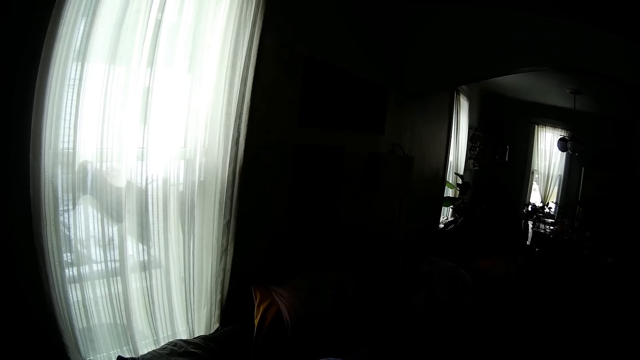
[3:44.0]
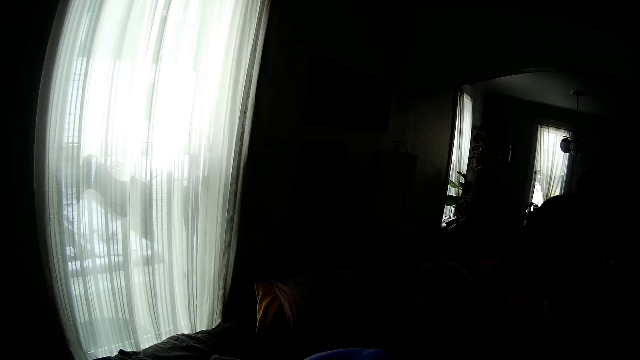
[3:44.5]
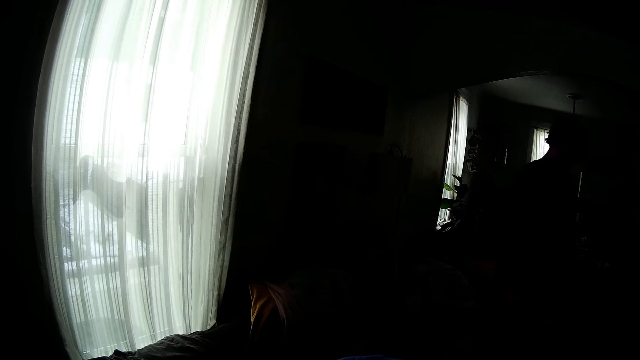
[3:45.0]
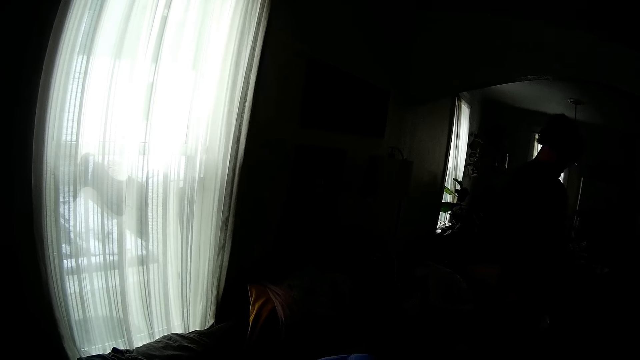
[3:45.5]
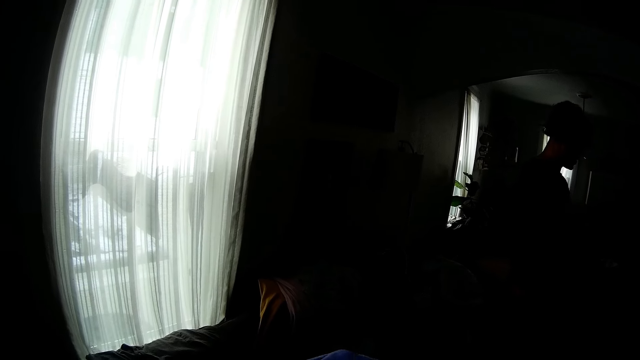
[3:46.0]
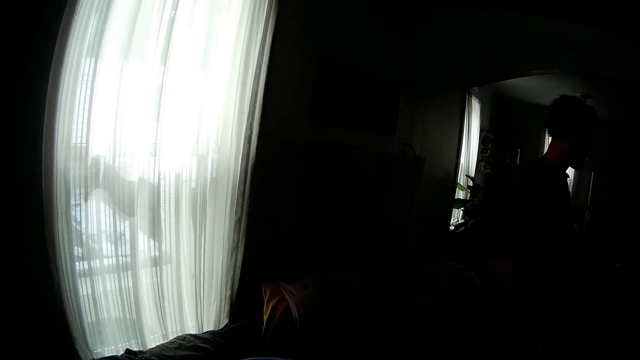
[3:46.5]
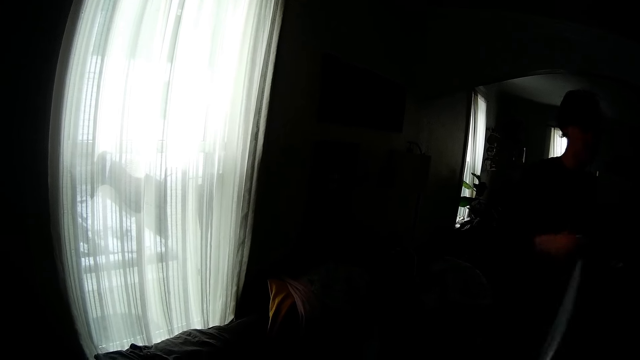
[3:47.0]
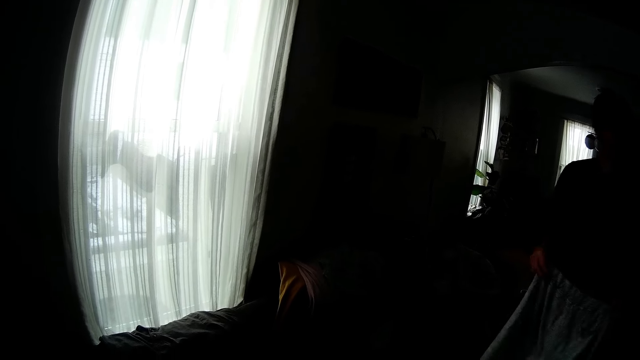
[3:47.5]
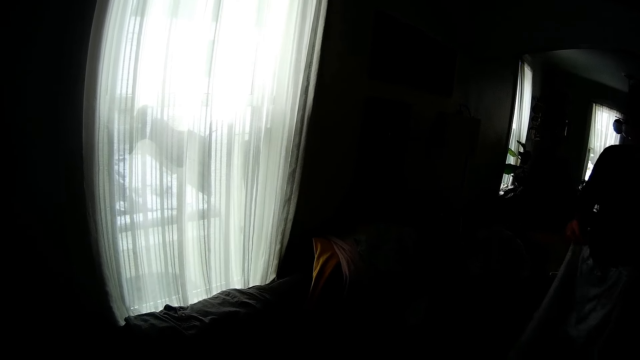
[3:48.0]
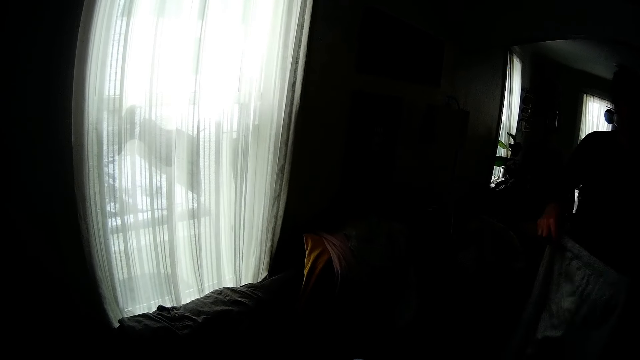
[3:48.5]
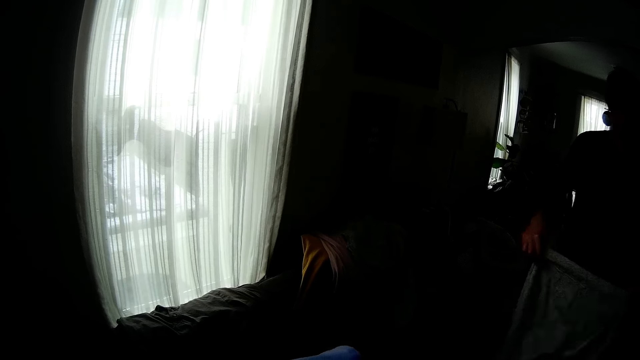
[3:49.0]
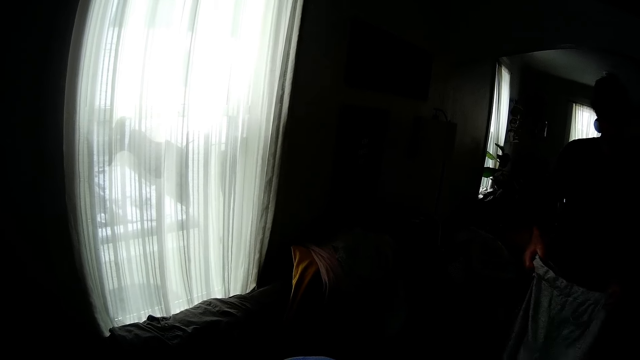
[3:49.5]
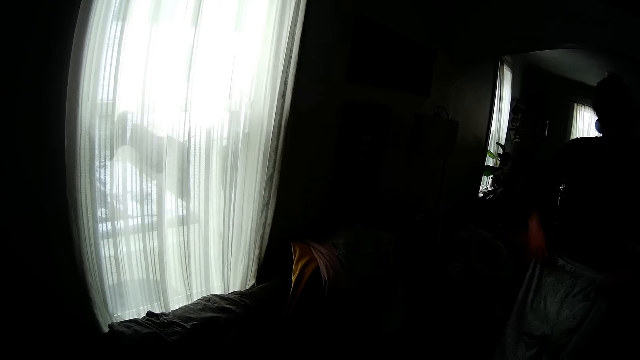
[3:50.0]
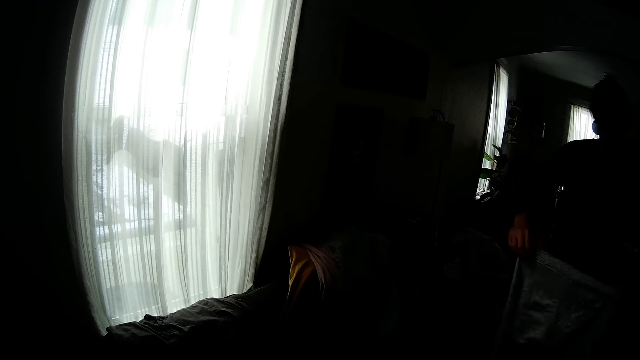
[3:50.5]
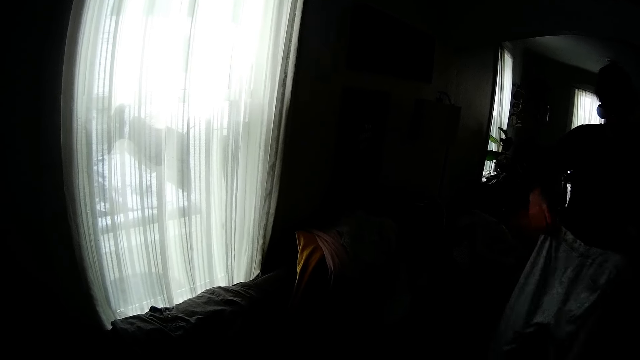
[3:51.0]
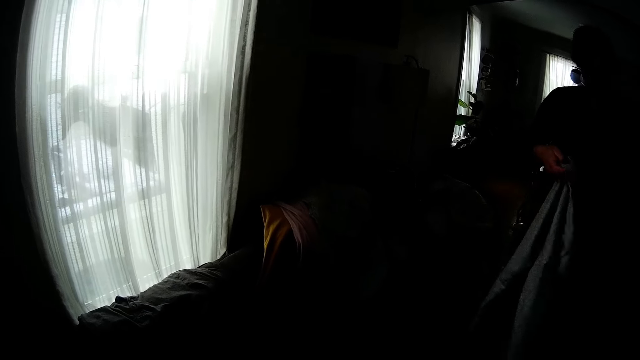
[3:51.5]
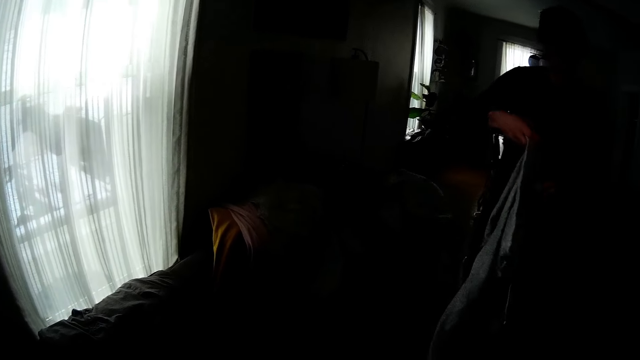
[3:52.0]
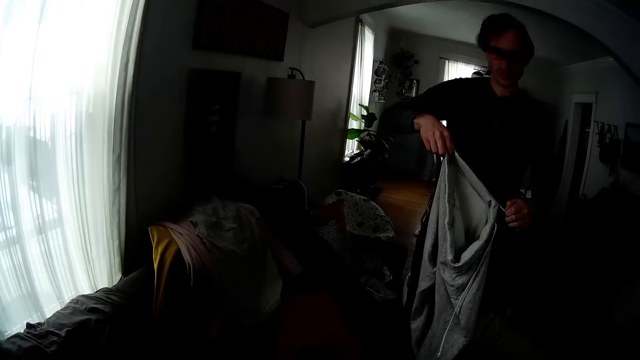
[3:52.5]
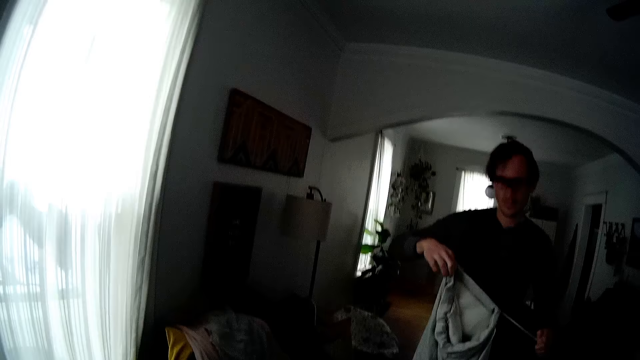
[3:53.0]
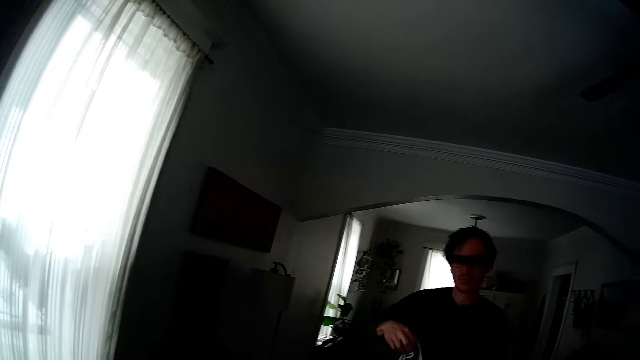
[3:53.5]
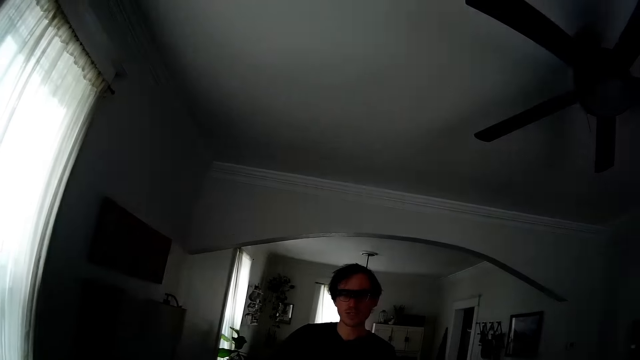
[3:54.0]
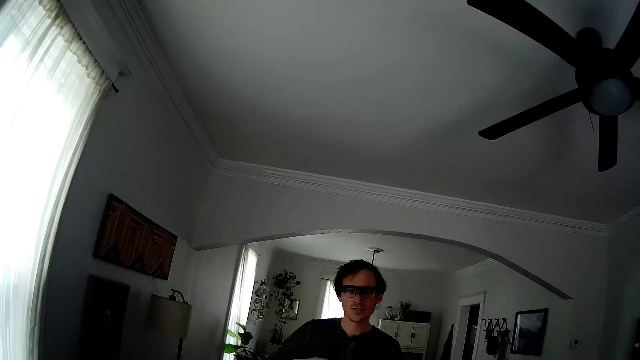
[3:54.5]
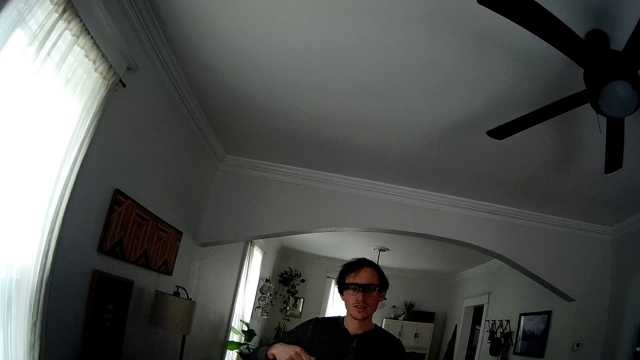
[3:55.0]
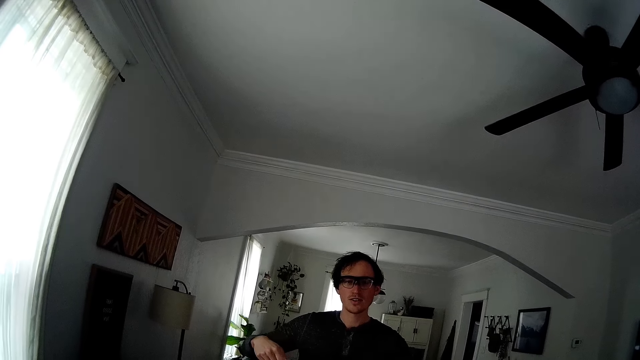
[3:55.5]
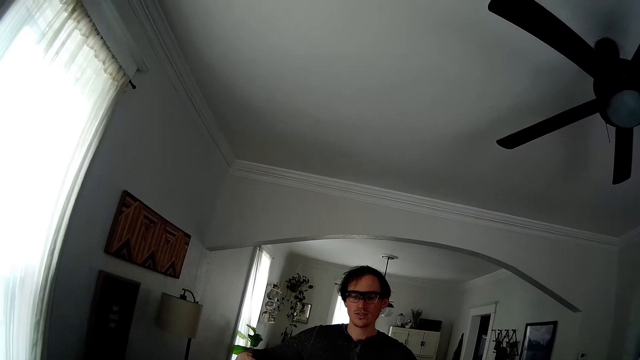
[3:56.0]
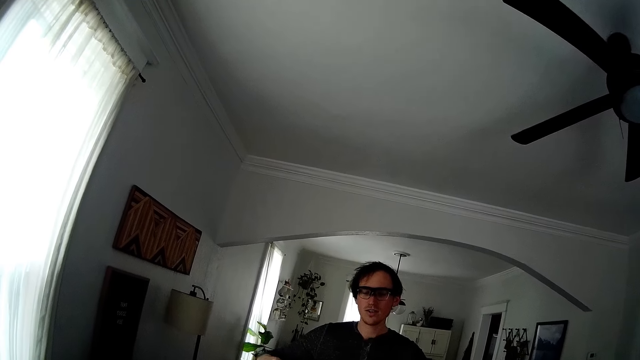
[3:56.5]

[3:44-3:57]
The man holds a trouser with both hands. He stretches the trouser. He touches a rope on the trouser with his left hand.

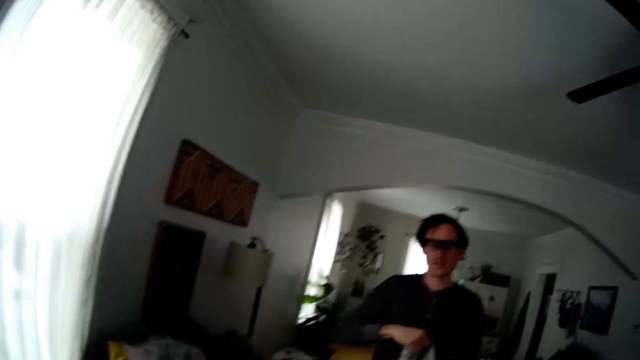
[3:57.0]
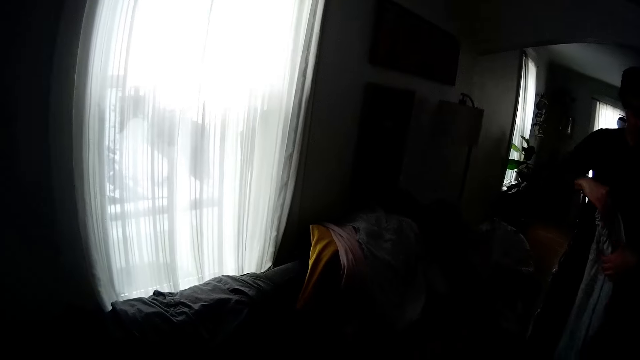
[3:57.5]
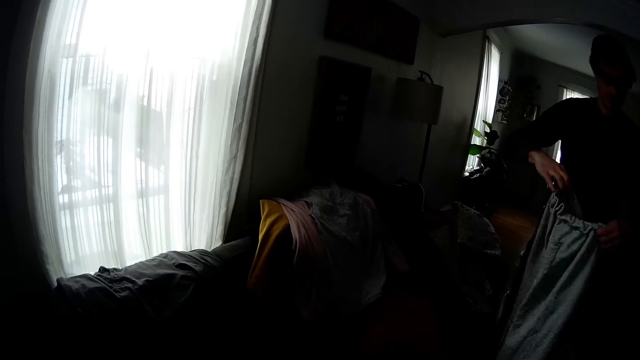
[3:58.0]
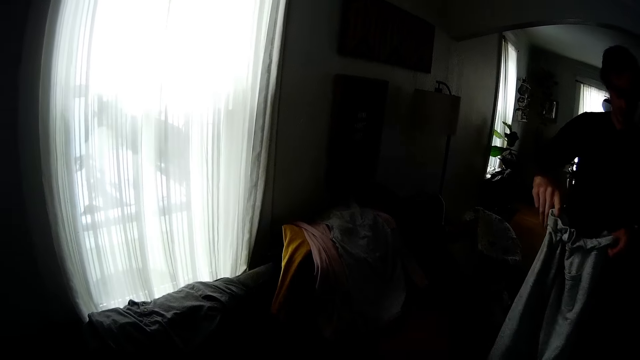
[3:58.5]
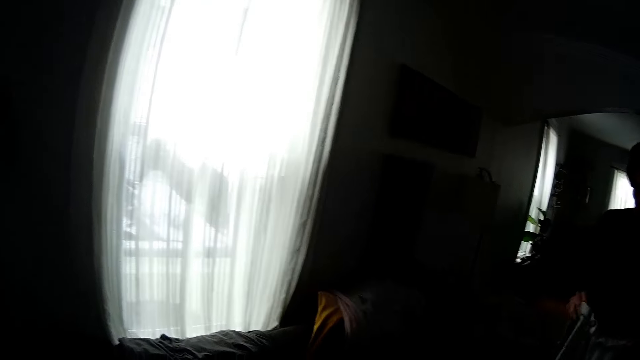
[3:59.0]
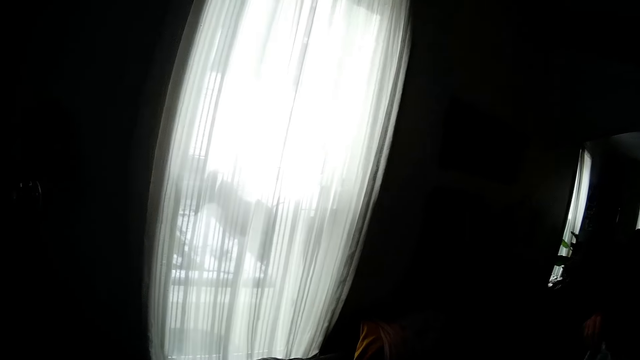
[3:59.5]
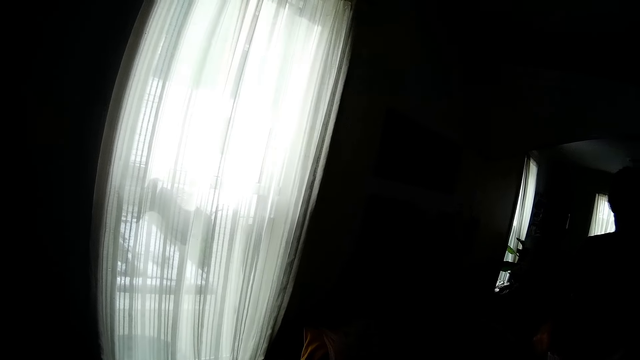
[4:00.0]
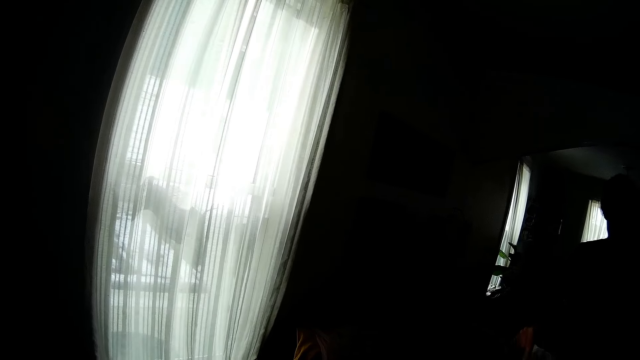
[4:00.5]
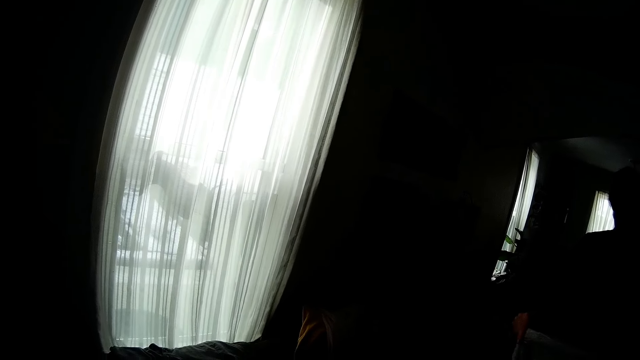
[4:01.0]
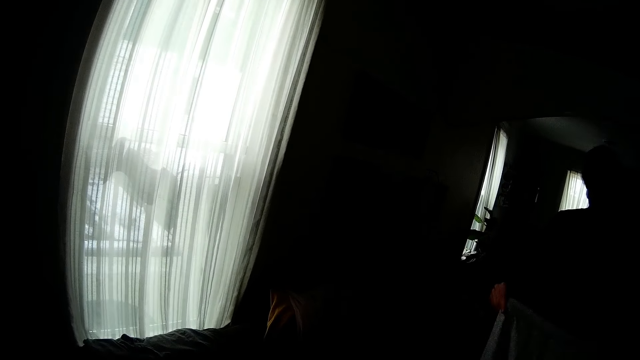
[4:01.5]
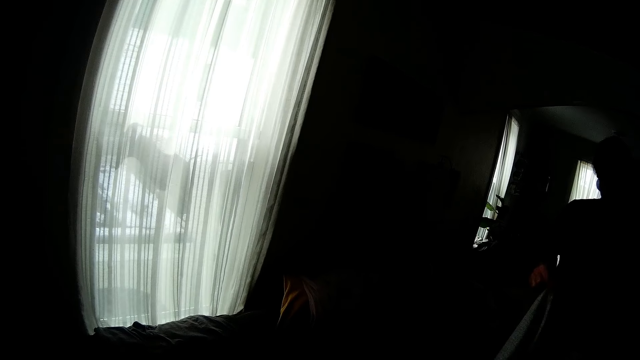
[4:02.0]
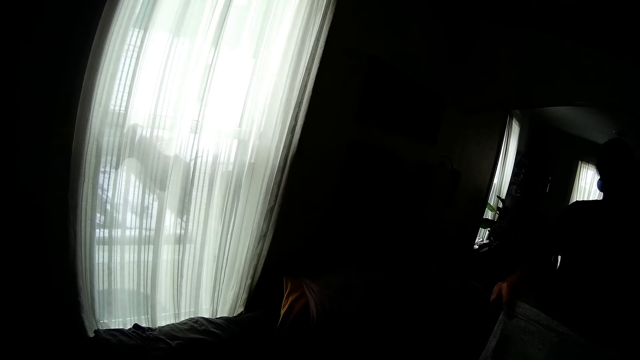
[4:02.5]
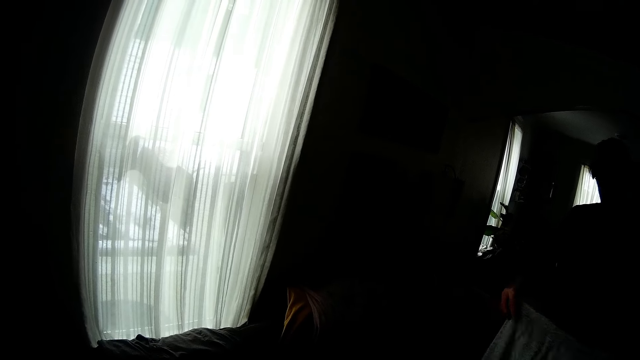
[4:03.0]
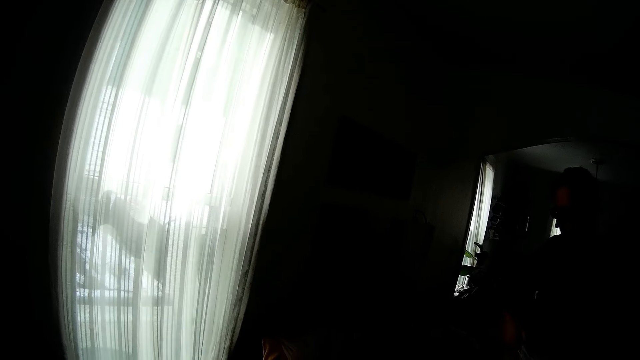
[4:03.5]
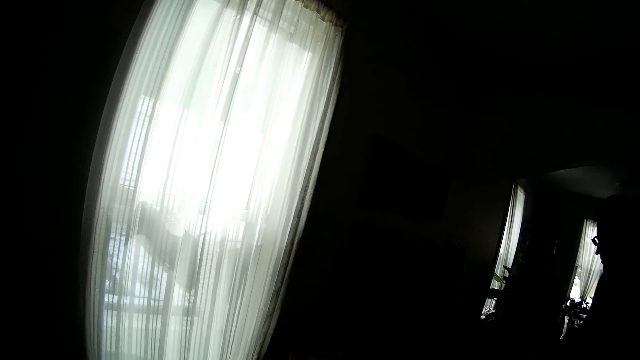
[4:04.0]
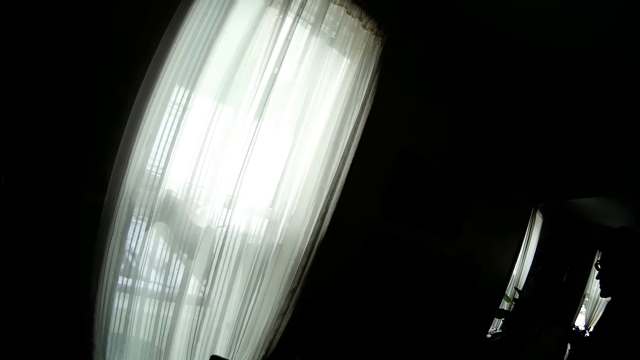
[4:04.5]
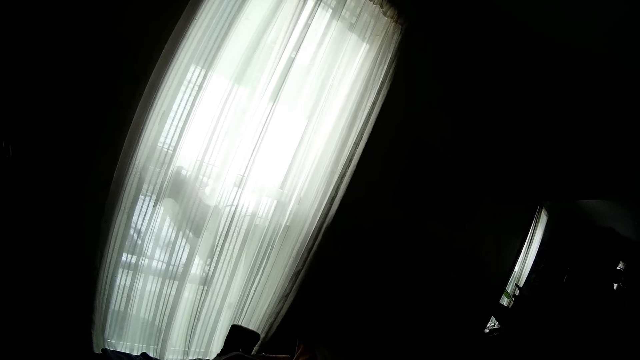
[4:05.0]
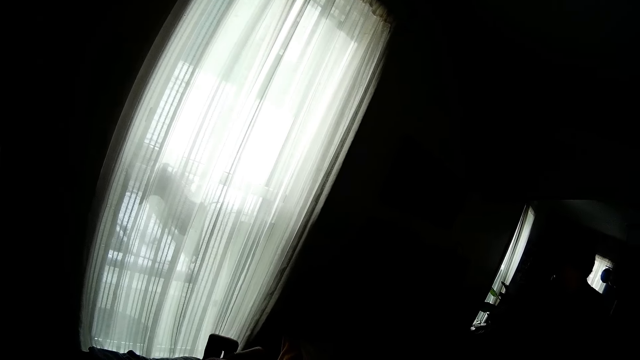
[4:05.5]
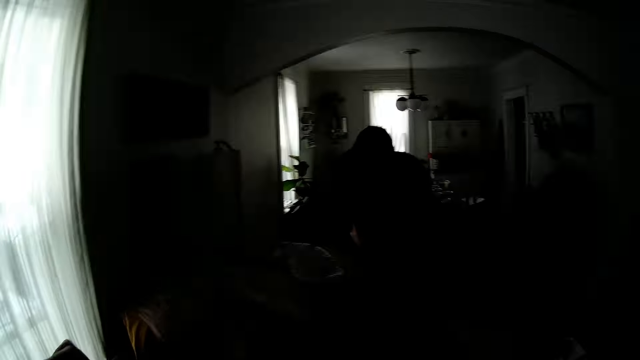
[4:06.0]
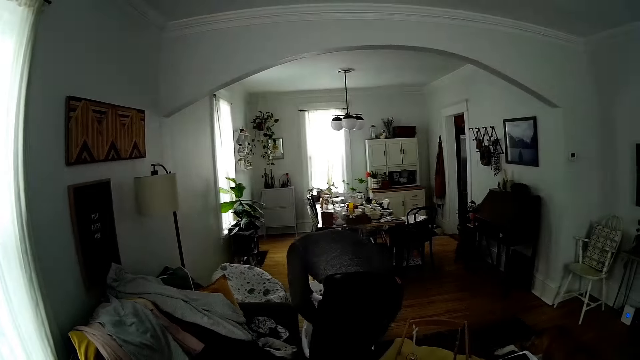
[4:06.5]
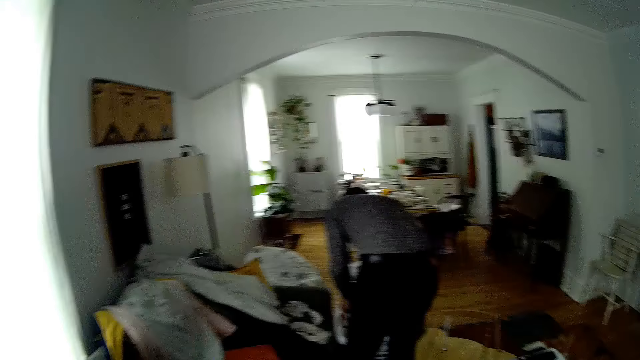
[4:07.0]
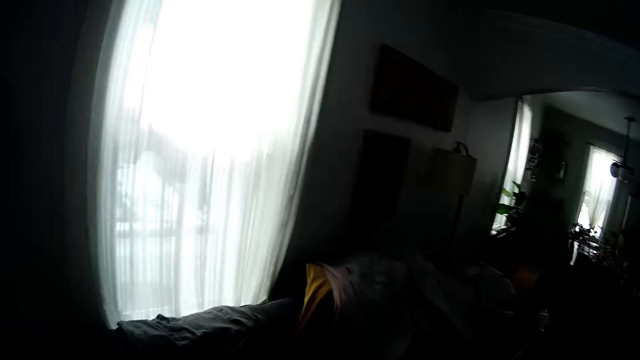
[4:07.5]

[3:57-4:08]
The man drops the trouser on the chair with both hands. He picks up a cloth from the laundry basket.
